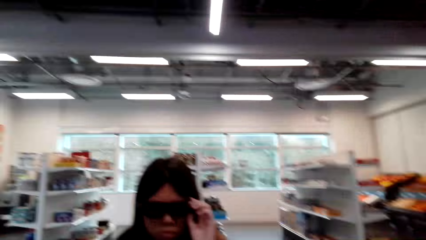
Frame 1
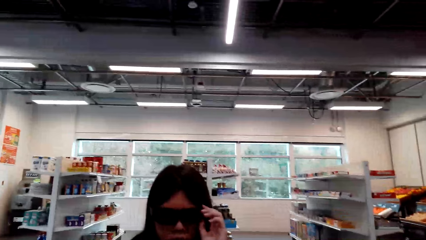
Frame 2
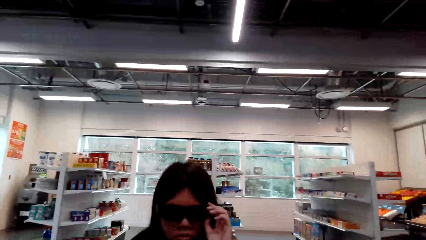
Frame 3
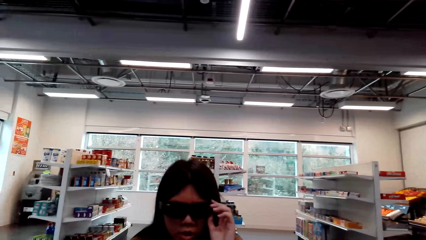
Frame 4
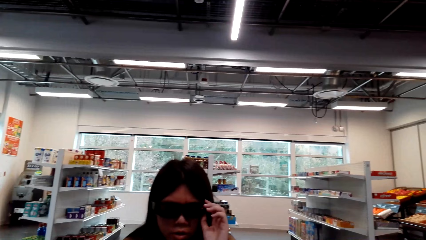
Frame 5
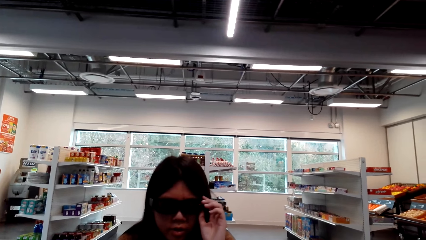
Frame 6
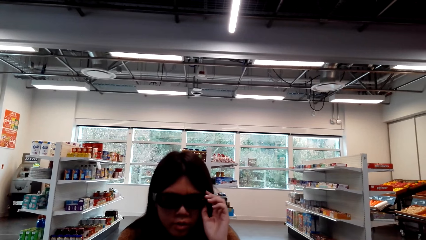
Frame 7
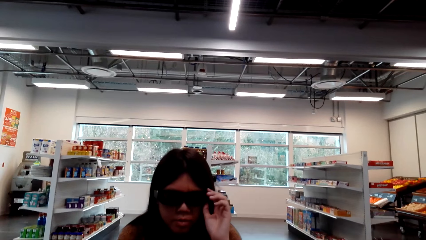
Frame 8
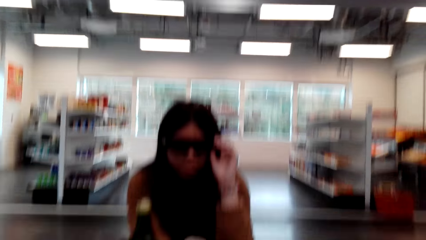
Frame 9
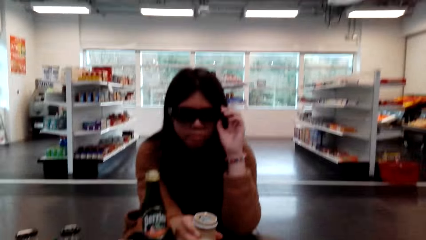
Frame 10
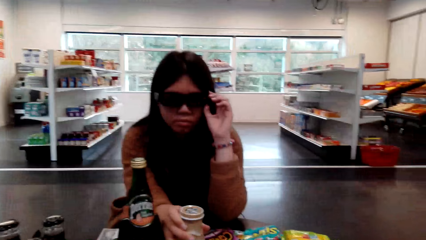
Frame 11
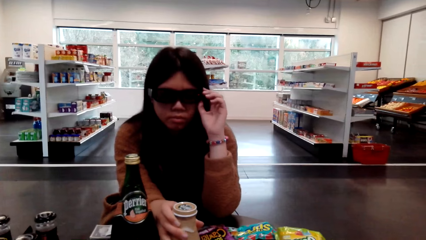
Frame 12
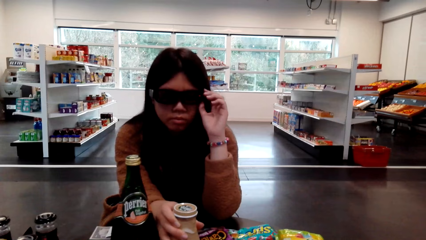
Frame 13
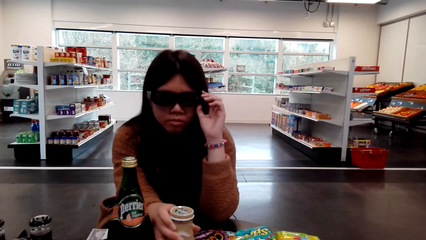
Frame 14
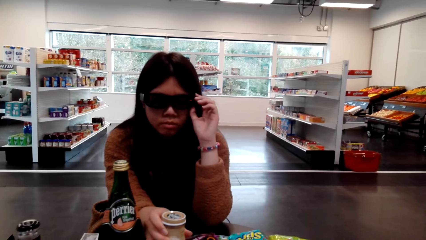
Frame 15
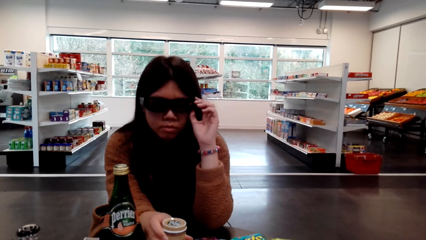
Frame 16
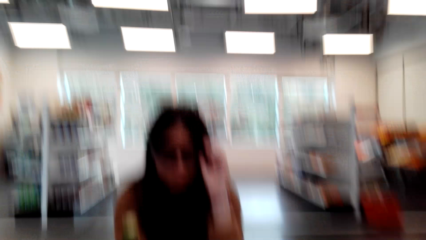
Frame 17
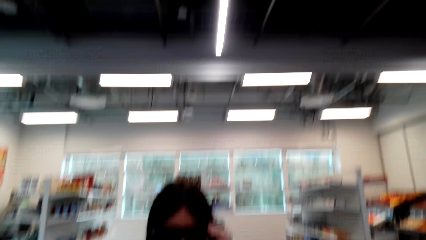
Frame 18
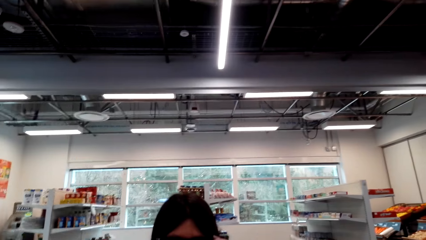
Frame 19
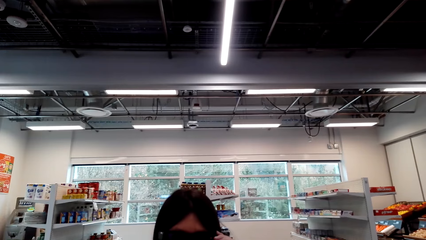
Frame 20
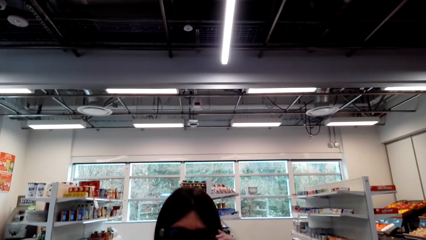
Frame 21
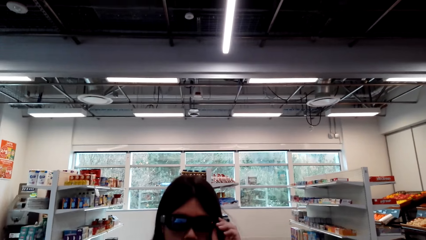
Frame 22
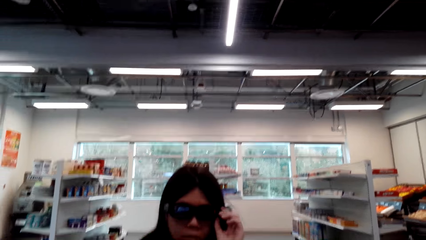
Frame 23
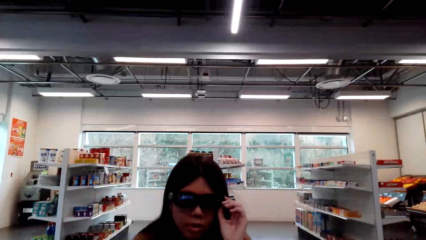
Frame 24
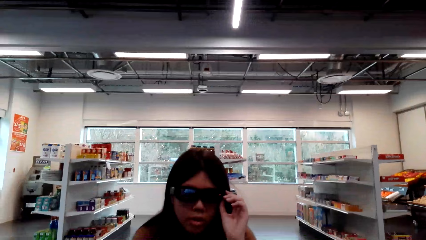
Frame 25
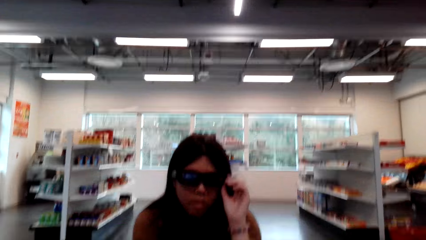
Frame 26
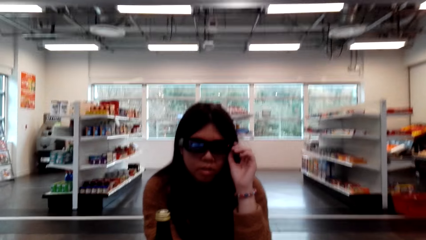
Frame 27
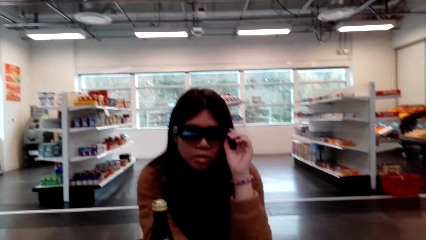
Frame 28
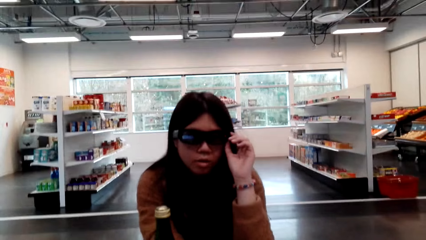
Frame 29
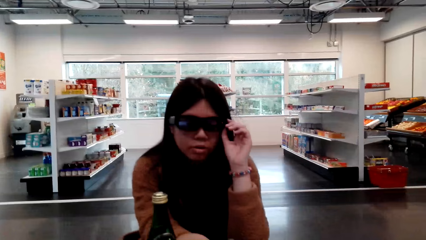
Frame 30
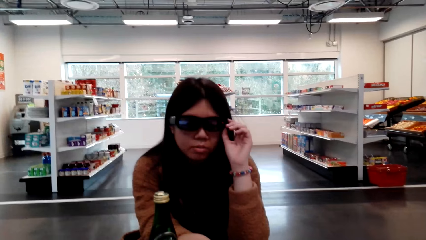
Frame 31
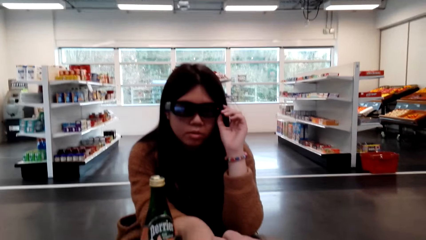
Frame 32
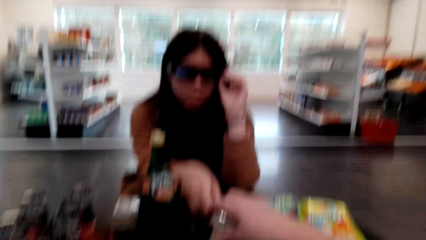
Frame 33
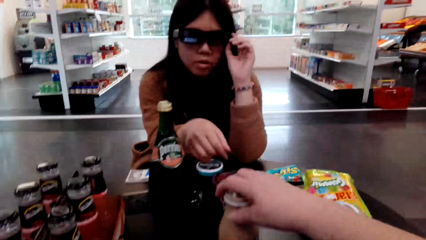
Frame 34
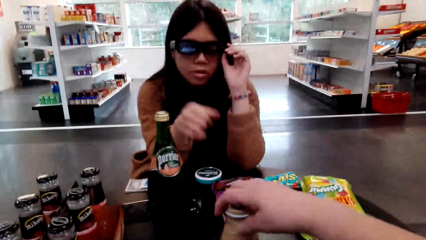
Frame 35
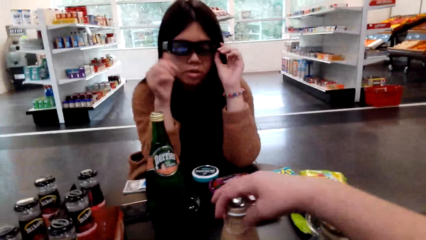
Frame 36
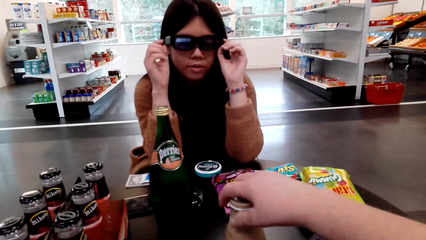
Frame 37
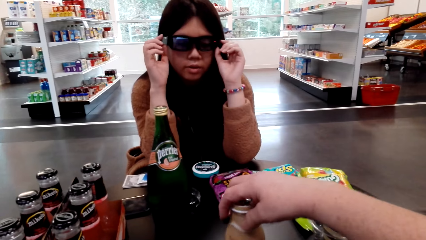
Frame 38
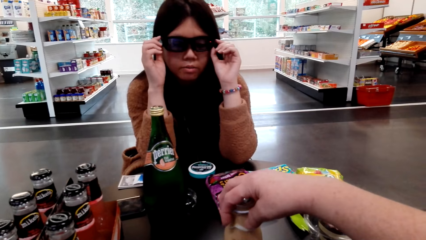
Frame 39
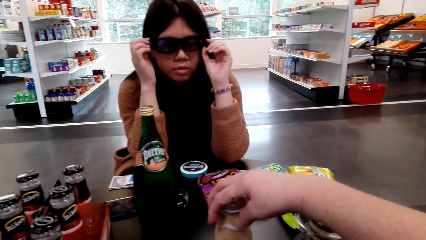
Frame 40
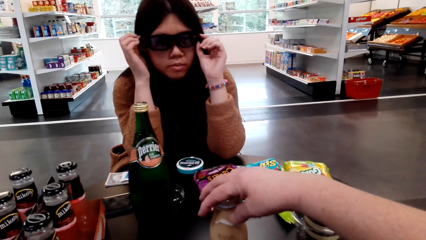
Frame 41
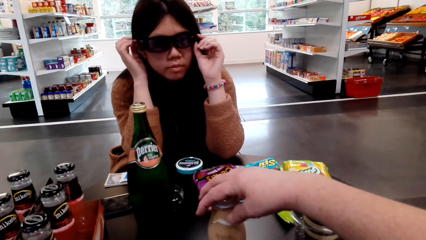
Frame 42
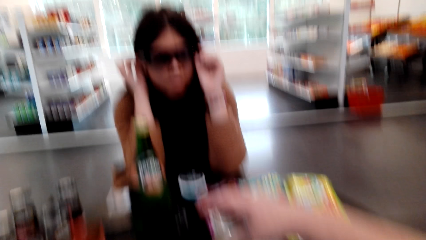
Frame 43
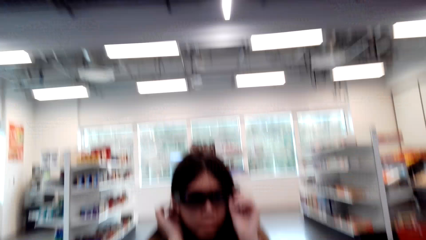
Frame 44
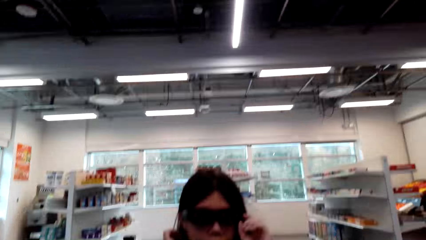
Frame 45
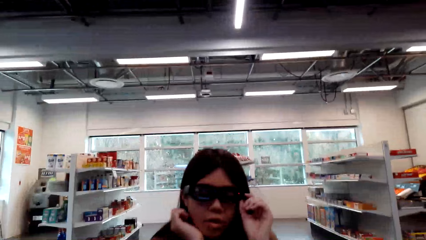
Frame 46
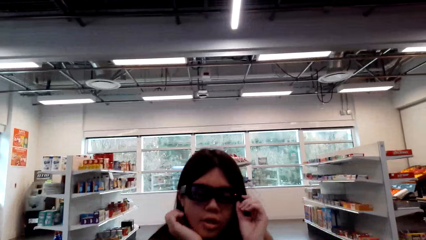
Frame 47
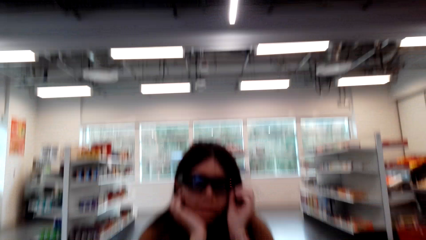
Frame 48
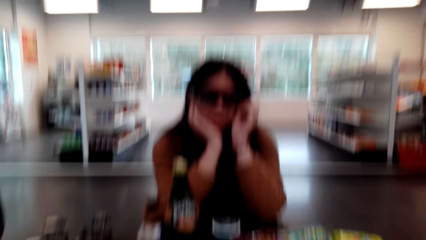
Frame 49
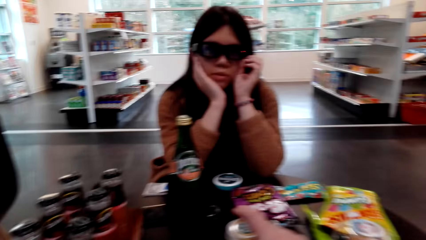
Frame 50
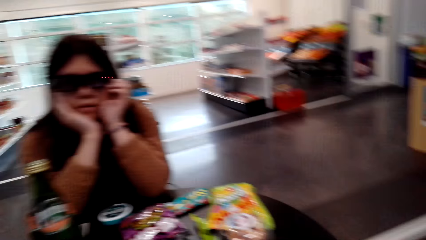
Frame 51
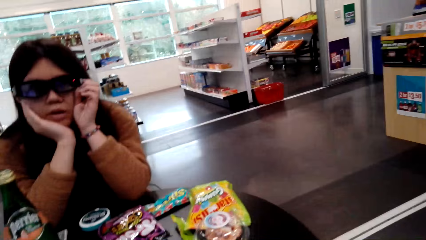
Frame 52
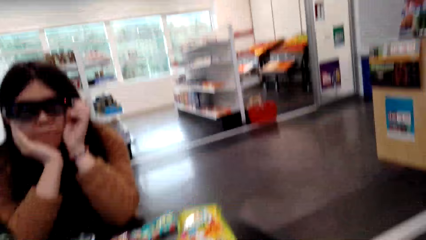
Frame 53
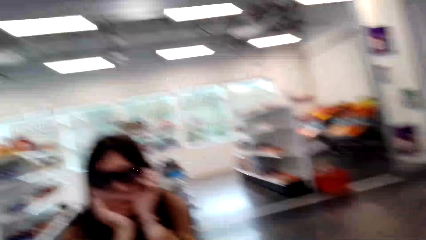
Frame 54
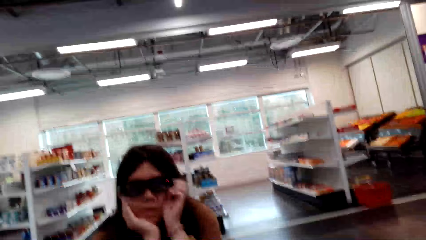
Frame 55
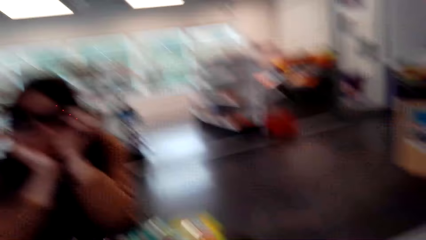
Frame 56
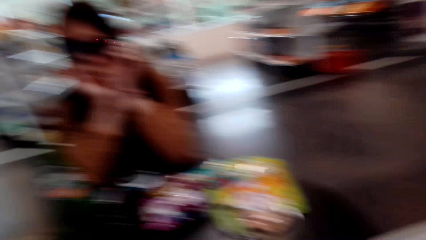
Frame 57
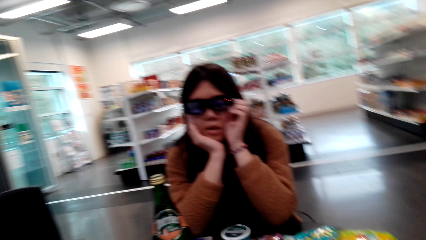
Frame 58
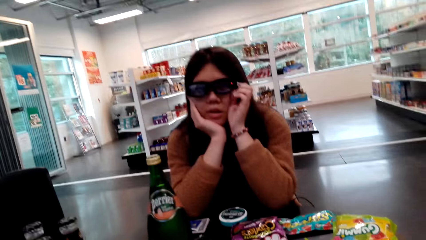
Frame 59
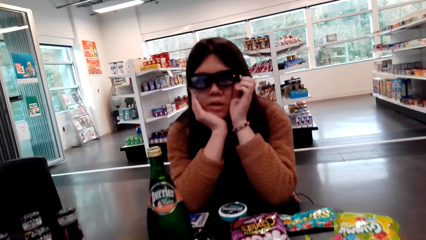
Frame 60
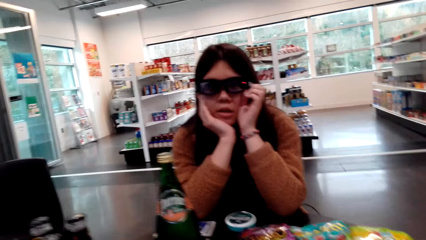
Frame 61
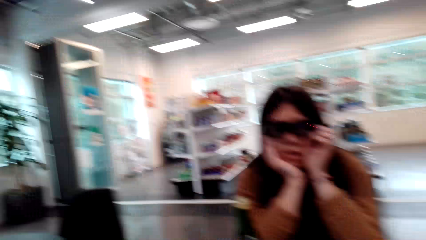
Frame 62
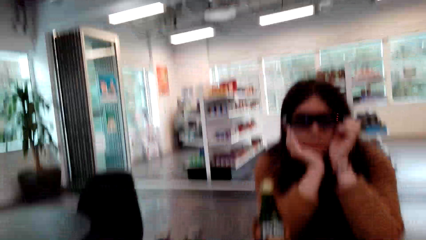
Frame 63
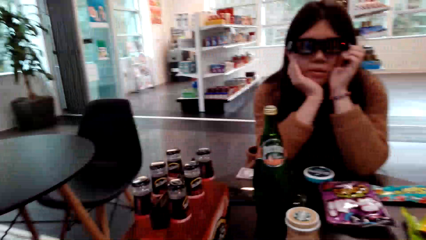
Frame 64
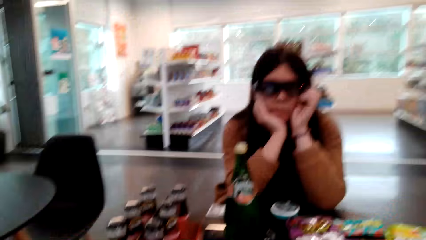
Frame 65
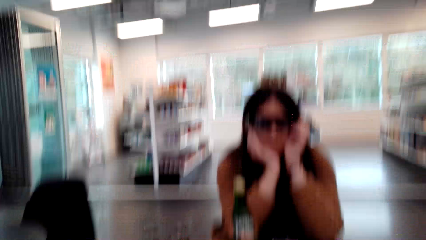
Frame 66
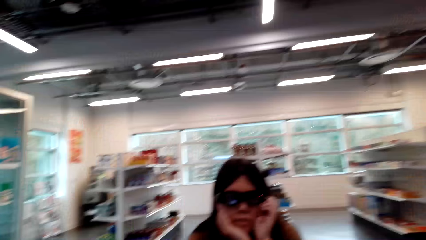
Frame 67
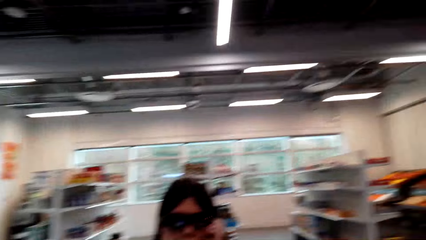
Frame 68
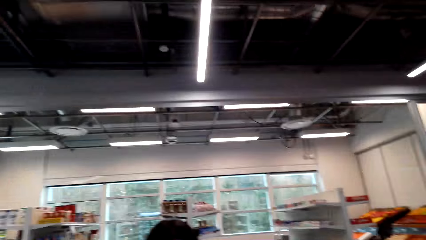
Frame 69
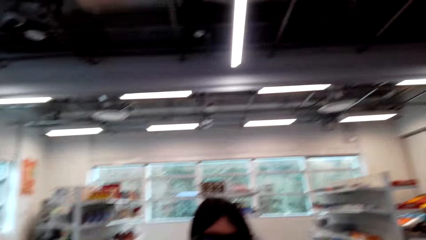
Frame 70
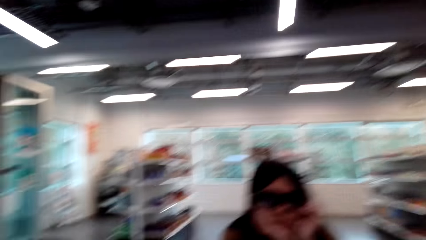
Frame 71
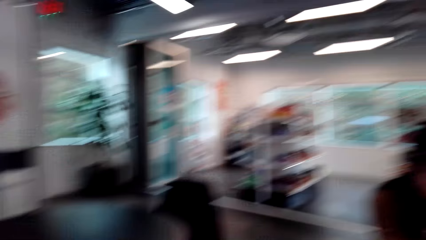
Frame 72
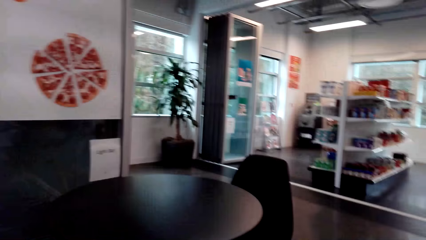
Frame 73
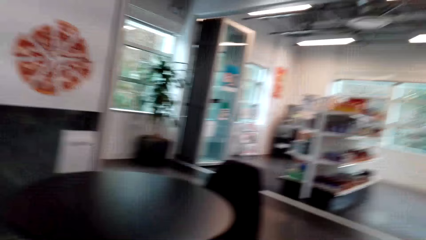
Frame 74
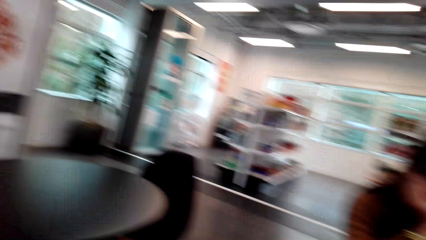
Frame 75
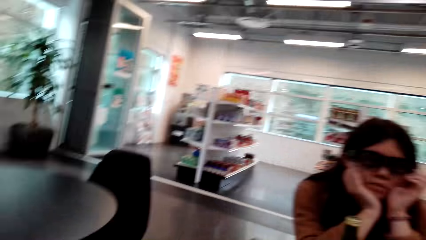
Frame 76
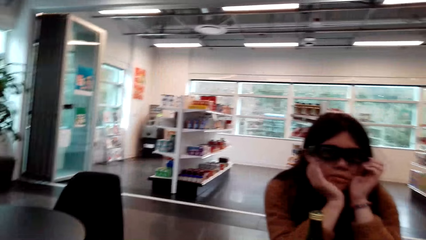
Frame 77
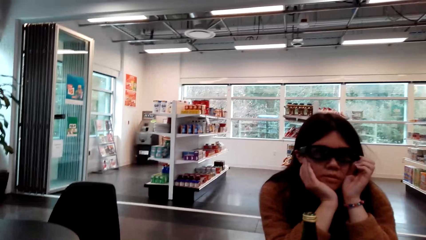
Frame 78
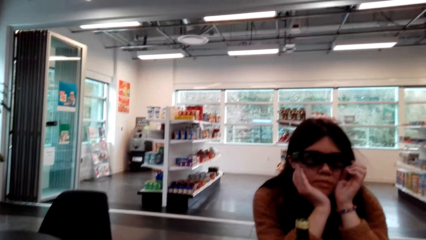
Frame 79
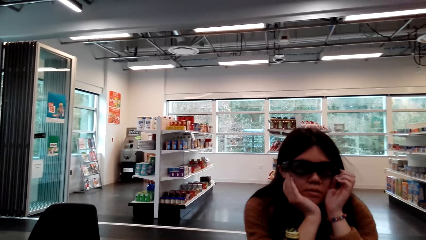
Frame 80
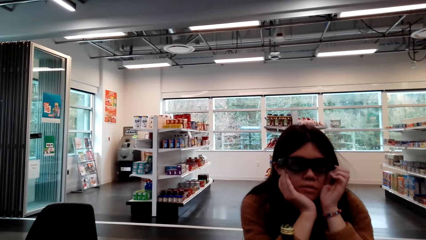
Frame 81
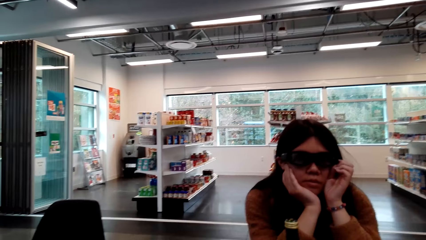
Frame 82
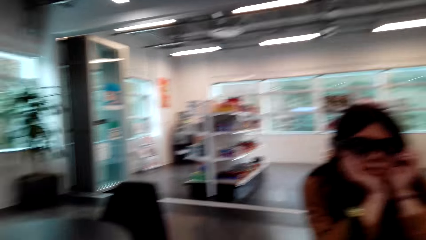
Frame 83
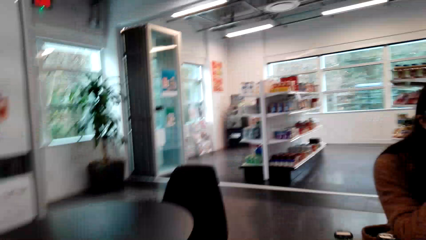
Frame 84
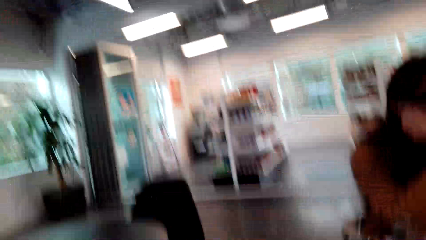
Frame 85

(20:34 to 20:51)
The camera wearer talks with a lady. The lady stares at a bottle. The lady places something on the table. The camera wearer looks around. They talk with the lady. The lady speaks to the camera wearer. The camera wearer picks up the bottle and talks with the lady. They talk with the lady again. The lady speaks to the camera wearer. The camera wearer talks with the lady. They look around the supermarket.
